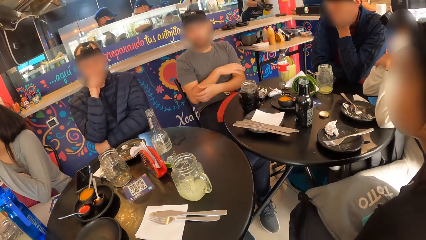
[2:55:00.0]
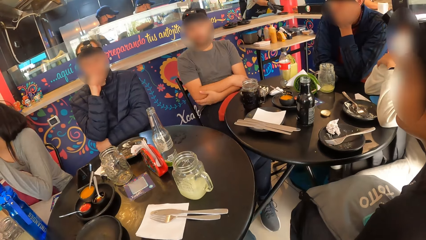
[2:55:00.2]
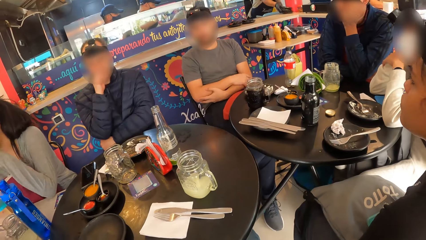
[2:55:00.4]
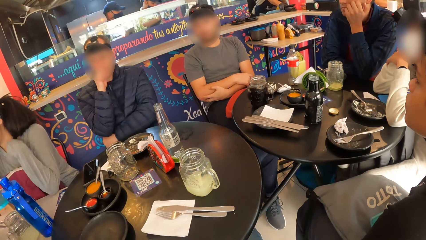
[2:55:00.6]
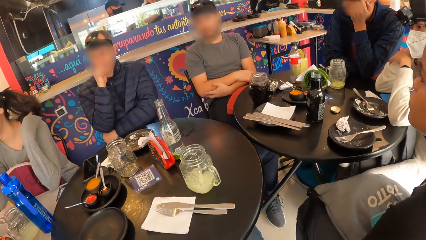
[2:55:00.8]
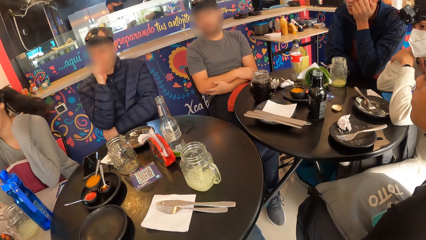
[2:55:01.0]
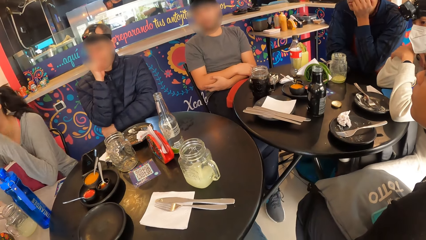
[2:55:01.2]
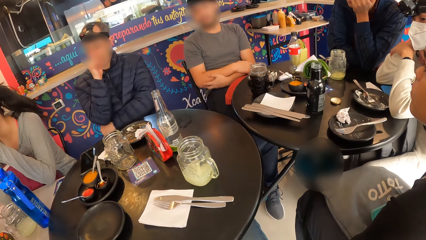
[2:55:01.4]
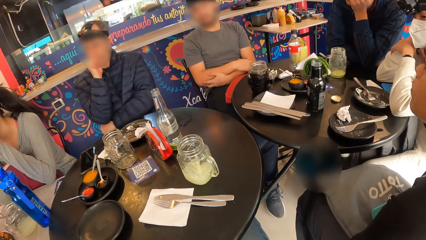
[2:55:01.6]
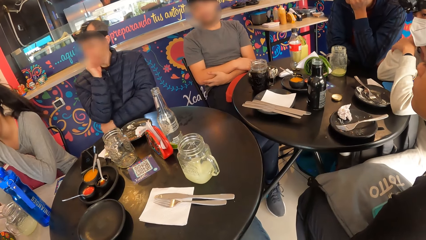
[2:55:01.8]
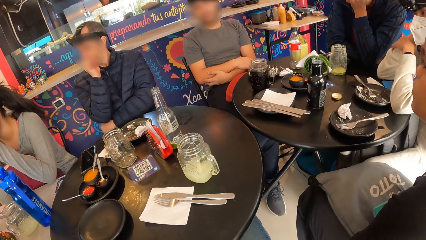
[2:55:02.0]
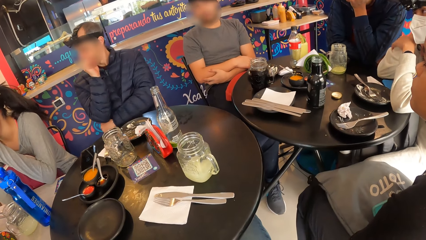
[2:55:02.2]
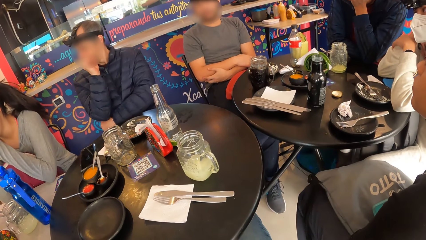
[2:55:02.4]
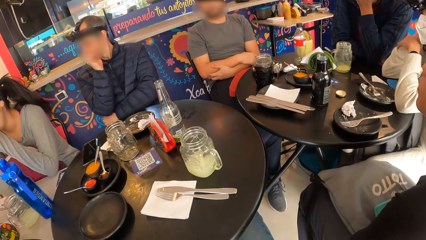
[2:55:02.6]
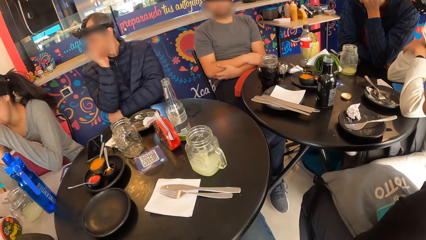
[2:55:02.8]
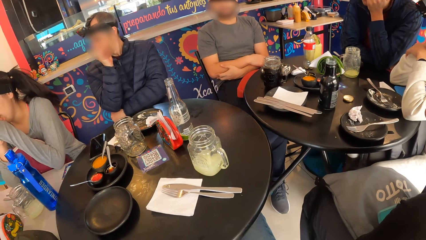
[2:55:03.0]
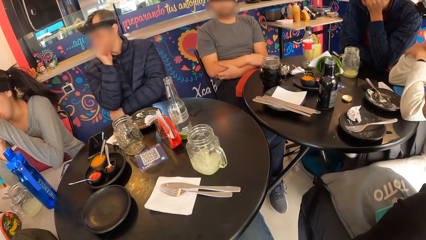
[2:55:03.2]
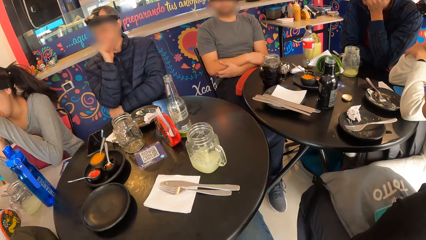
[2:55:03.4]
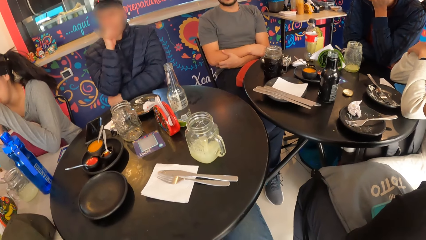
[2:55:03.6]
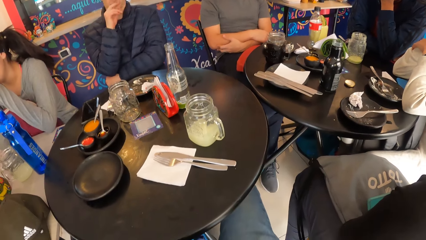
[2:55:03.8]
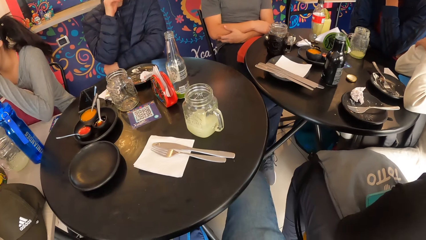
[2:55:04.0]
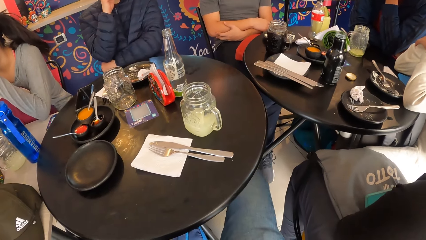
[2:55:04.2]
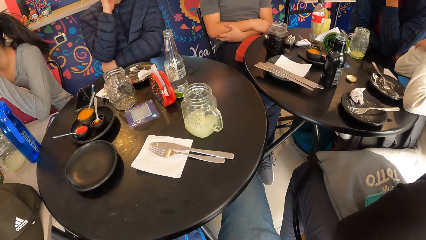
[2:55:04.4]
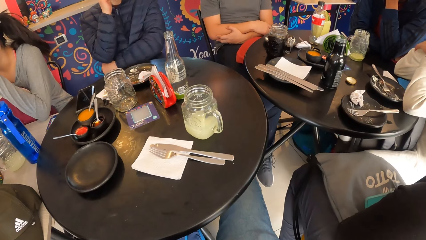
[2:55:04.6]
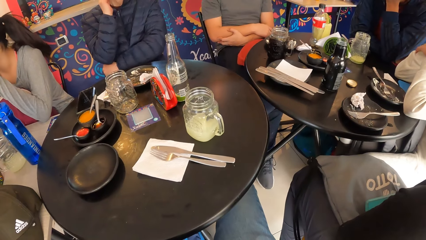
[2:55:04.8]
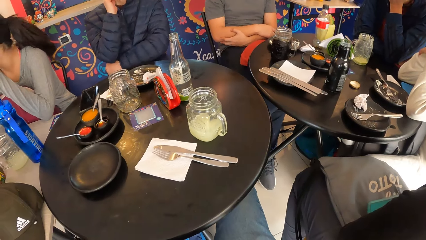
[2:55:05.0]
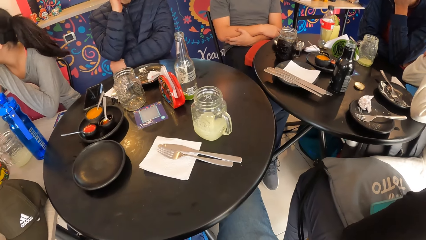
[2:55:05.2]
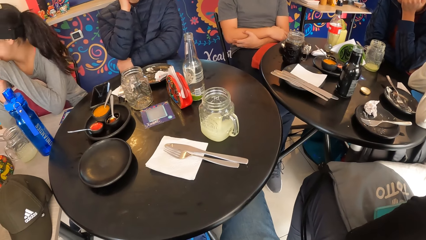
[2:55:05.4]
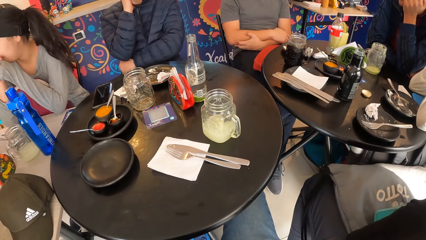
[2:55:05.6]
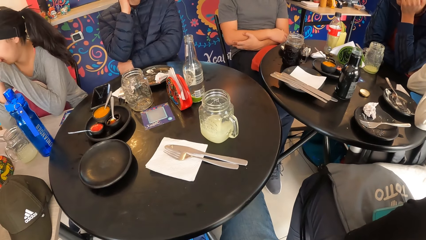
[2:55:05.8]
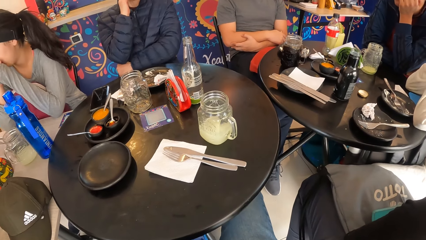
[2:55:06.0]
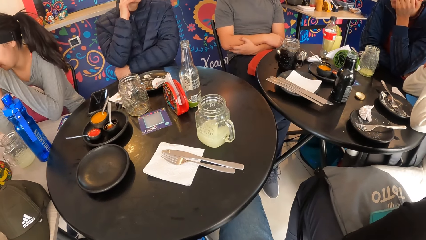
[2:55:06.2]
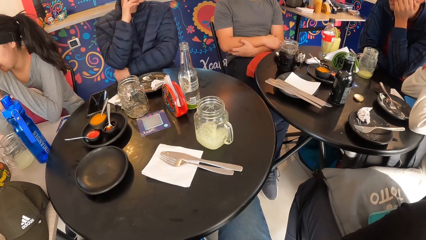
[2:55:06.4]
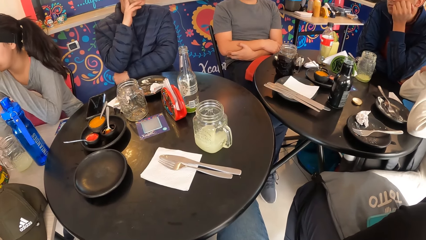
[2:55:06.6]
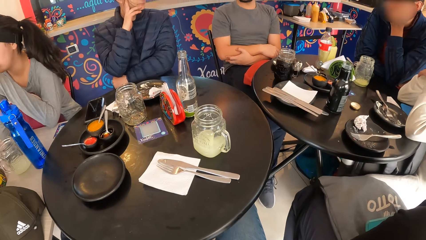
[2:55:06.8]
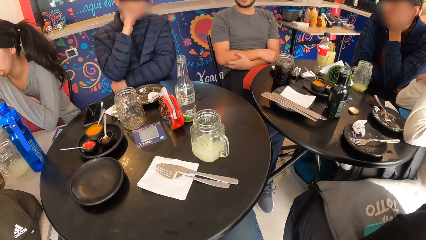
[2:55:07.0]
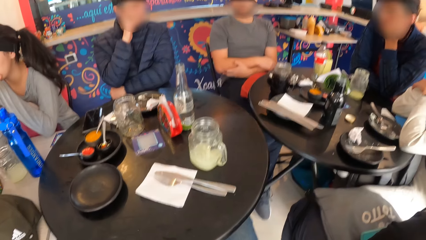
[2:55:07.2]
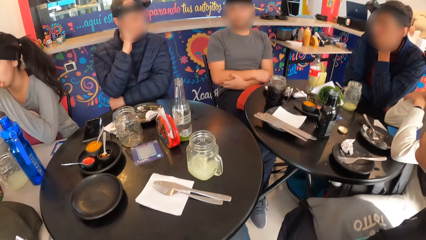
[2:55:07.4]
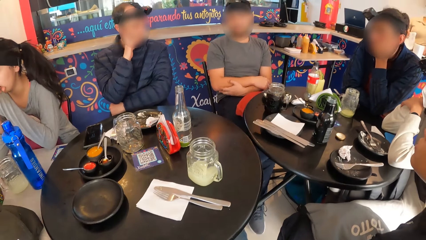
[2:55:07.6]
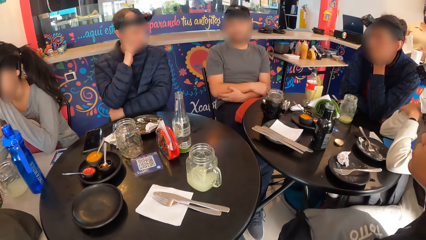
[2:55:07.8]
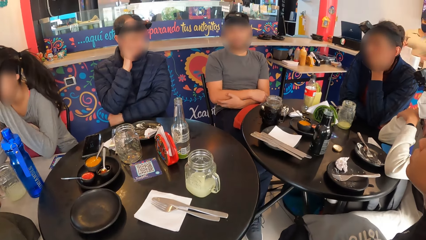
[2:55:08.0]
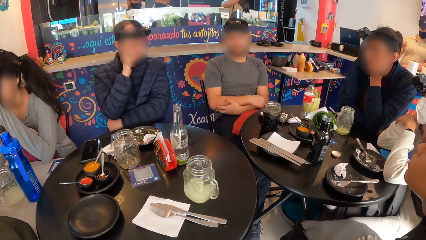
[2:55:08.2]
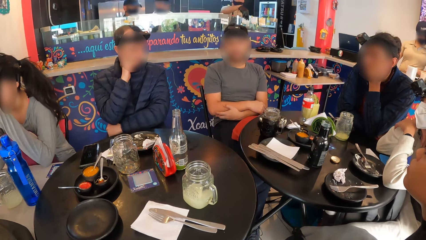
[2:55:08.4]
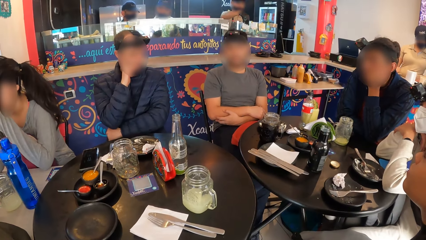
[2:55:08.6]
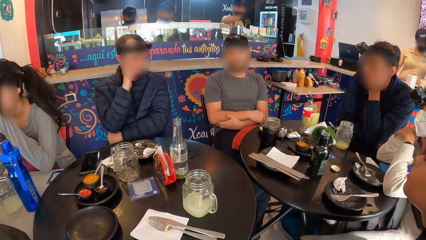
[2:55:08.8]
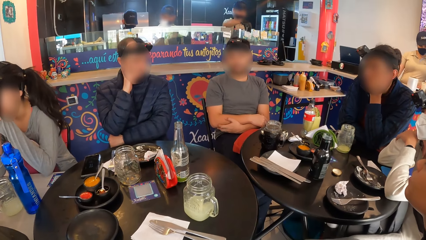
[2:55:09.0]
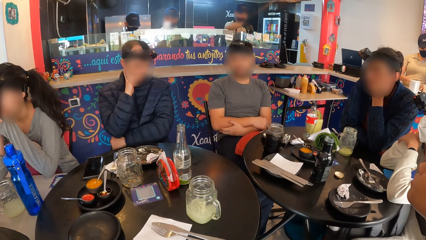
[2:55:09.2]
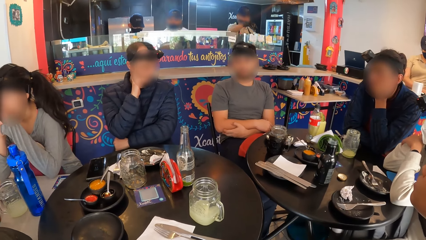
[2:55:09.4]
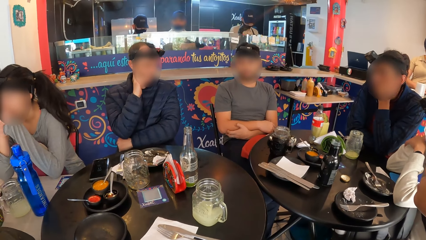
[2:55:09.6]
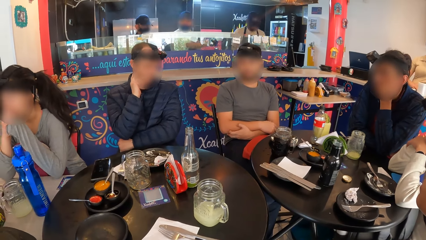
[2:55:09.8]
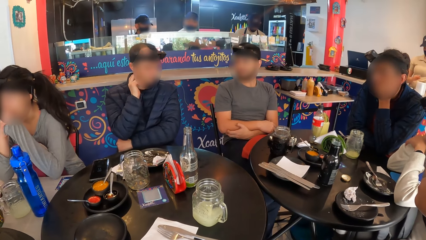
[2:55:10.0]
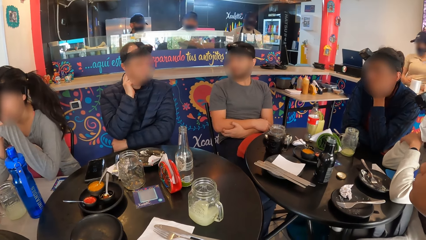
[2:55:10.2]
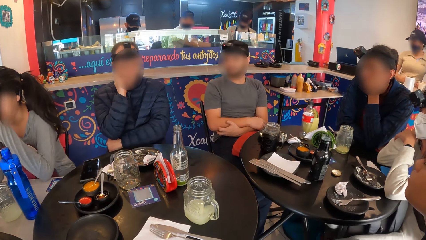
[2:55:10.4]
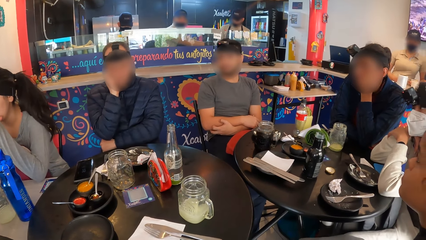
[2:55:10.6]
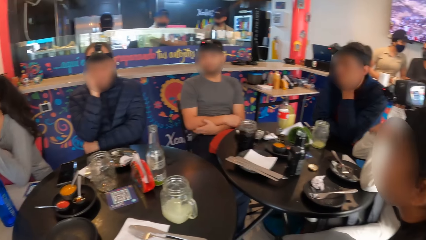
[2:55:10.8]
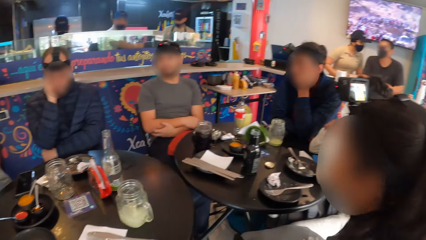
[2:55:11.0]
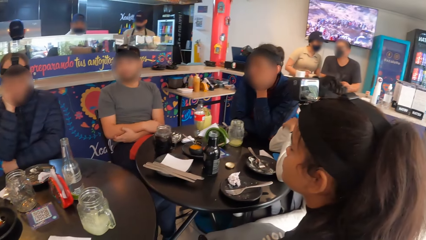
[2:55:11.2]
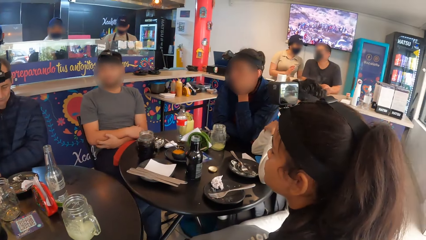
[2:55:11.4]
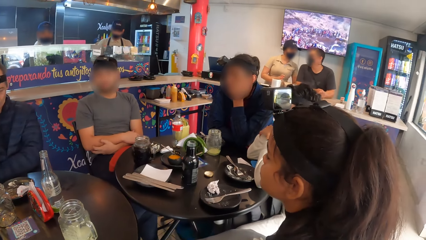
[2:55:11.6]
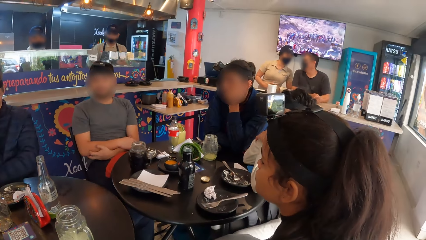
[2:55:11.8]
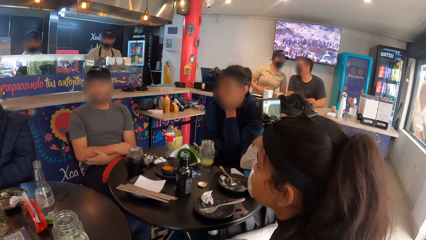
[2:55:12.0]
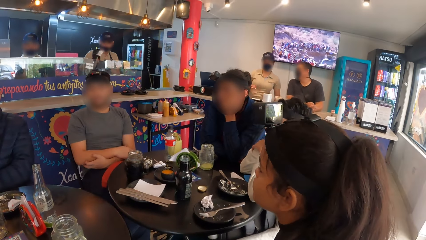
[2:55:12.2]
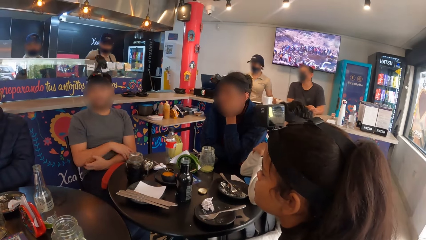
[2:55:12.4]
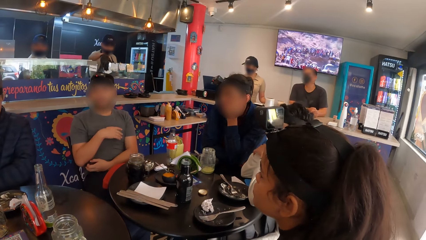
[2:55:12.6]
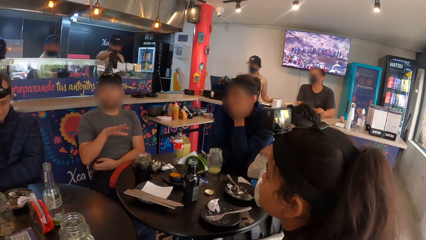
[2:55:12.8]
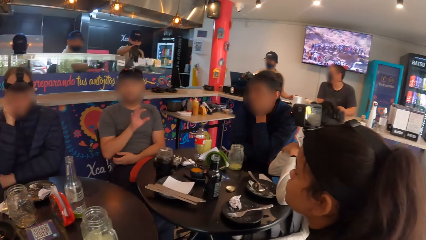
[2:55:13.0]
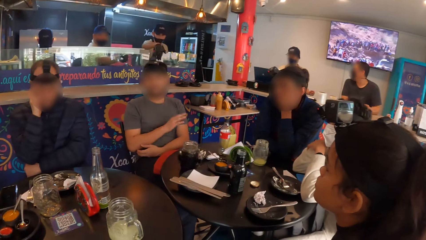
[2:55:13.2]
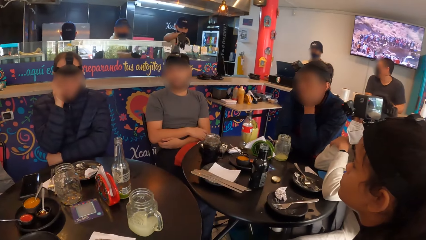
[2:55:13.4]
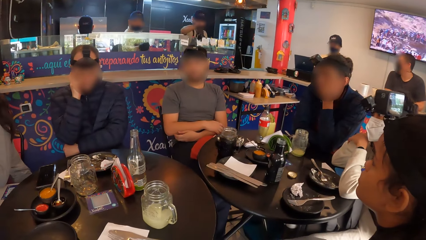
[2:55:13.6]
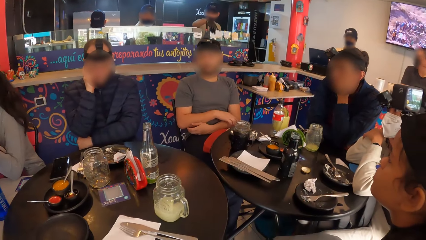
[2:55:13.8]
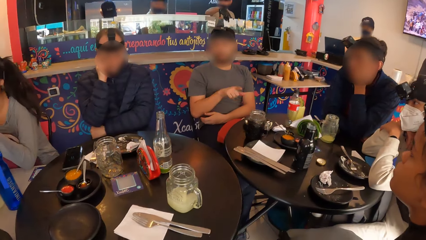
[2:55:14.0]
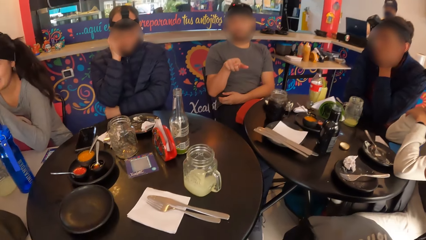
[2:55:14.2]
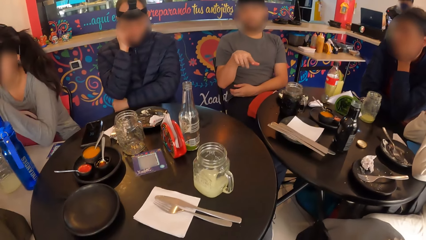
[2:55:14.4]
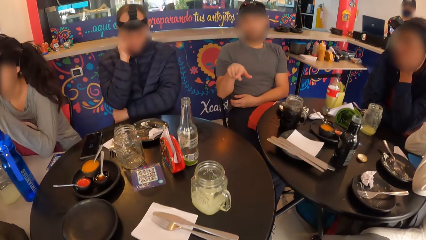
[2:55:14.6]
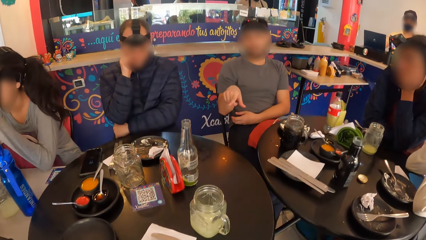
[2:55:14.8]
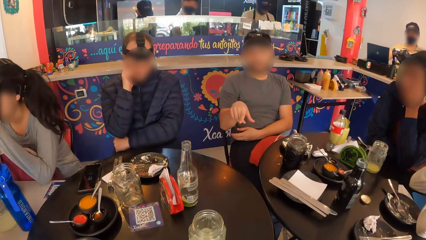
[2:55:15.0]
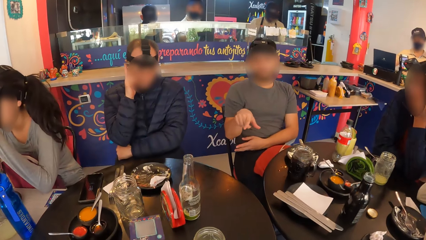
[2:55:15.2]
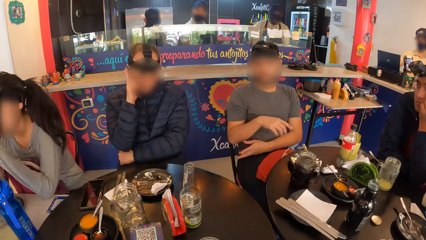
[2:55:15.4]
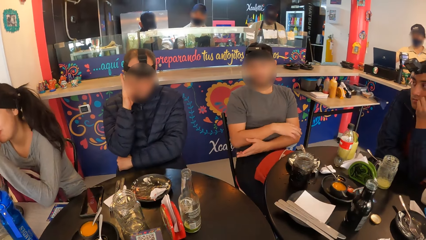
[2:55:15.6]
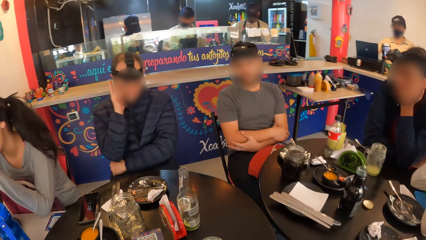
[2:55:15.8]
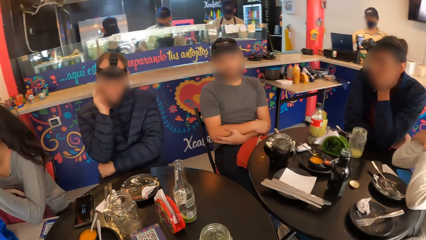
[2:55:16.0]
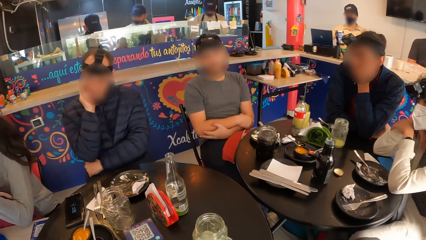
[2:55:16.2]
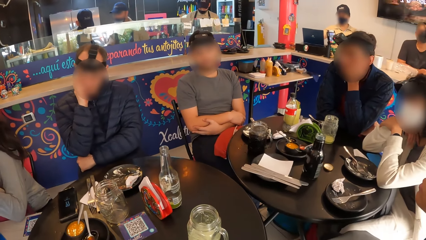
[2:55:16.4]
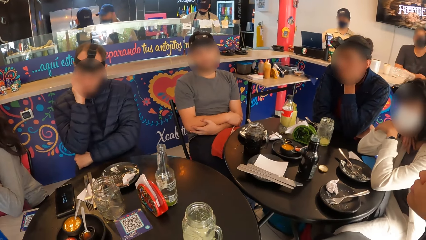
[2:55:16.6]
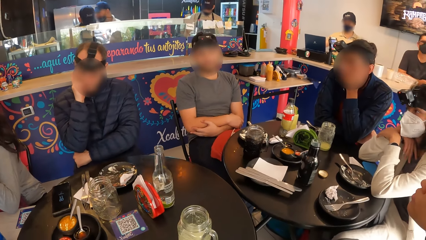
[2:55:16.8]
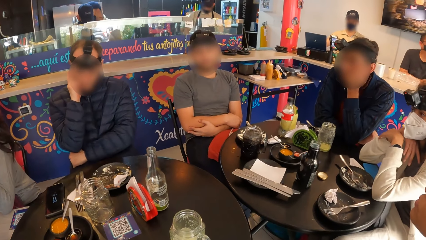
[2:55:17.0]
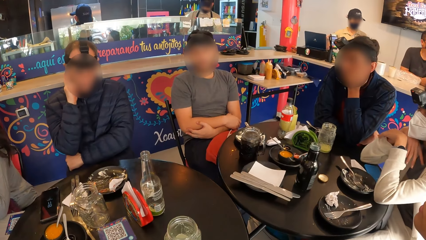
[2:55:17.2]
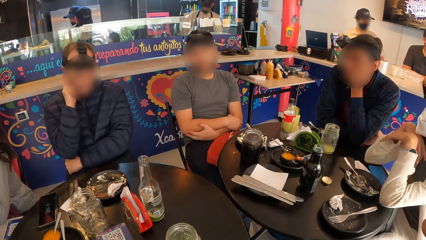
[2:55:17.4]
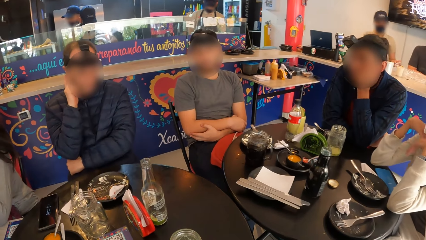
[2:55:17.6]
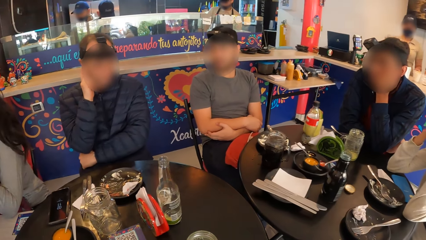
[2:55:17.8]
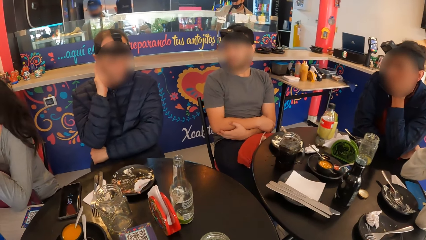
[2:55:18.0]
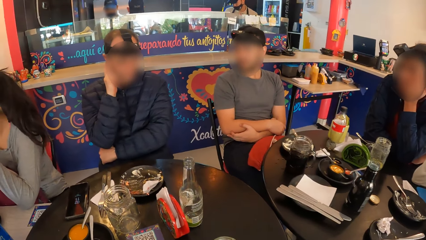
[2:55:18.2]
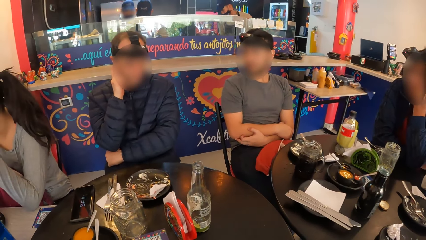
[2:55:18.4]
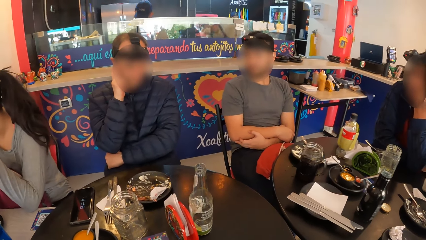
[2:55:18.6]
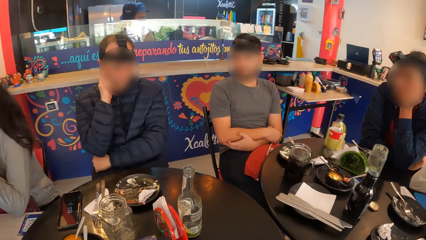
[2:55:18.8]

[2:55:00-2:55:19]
The camera wearer looks around.
